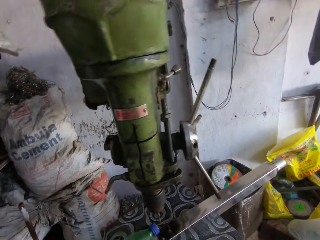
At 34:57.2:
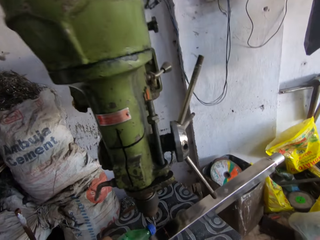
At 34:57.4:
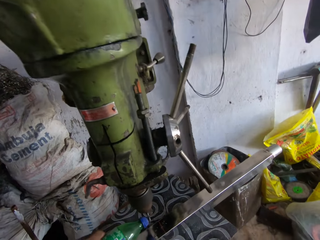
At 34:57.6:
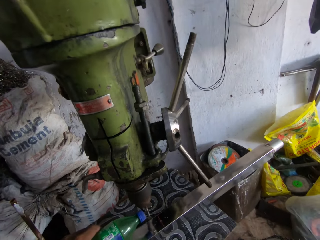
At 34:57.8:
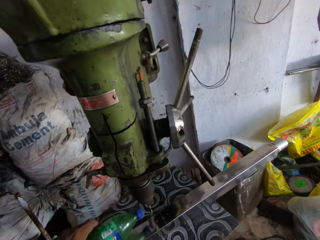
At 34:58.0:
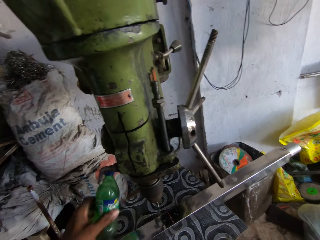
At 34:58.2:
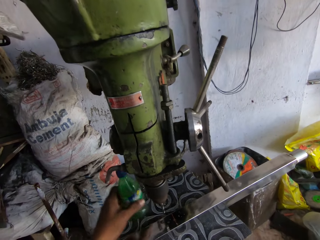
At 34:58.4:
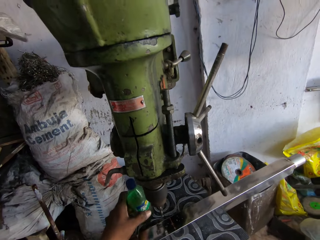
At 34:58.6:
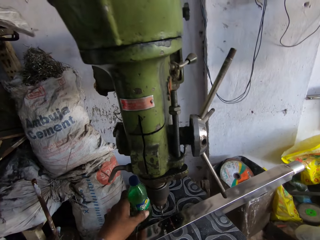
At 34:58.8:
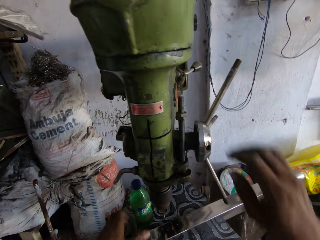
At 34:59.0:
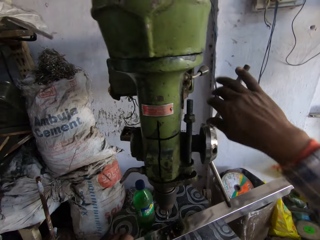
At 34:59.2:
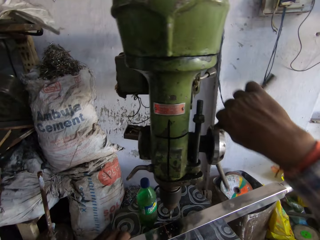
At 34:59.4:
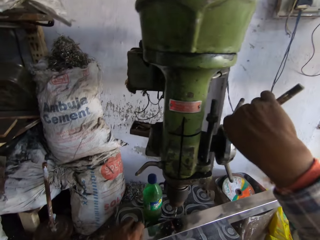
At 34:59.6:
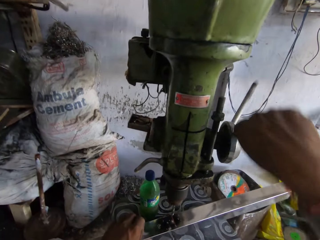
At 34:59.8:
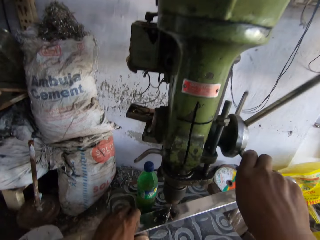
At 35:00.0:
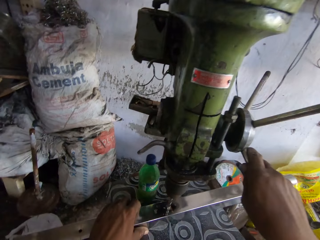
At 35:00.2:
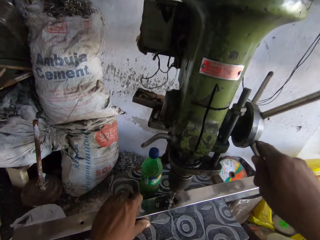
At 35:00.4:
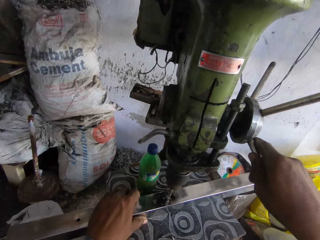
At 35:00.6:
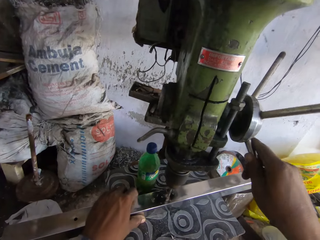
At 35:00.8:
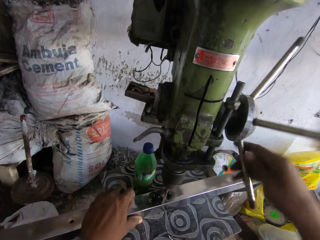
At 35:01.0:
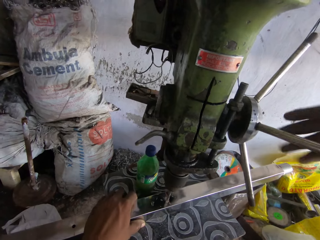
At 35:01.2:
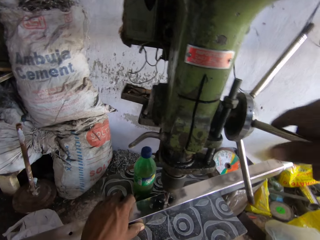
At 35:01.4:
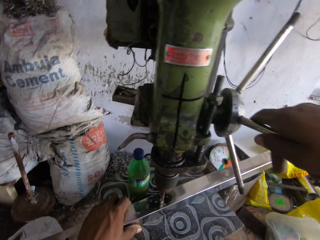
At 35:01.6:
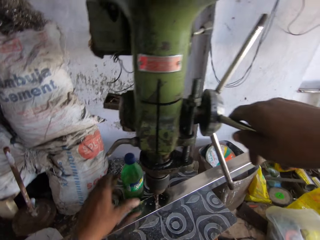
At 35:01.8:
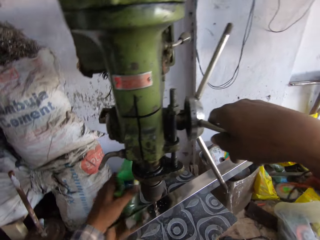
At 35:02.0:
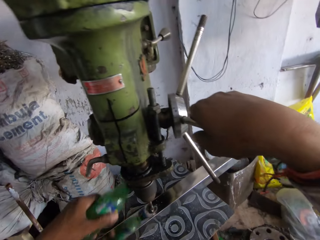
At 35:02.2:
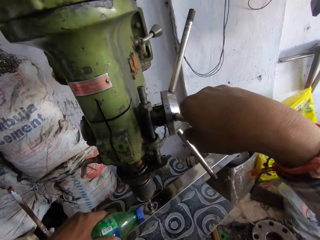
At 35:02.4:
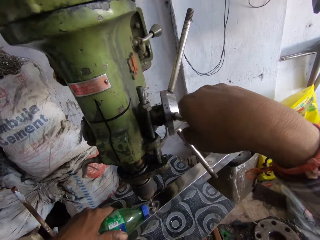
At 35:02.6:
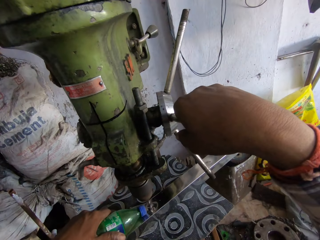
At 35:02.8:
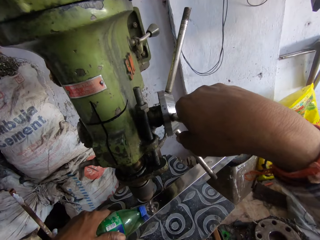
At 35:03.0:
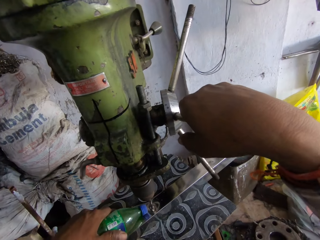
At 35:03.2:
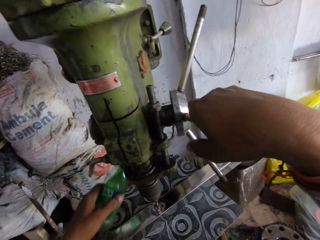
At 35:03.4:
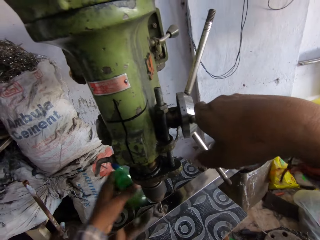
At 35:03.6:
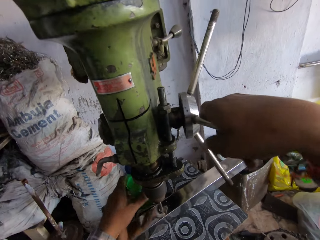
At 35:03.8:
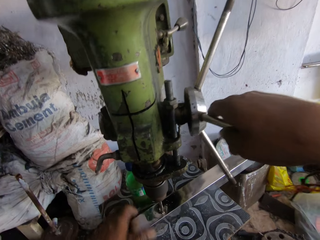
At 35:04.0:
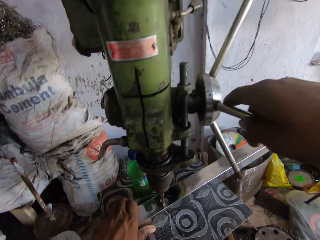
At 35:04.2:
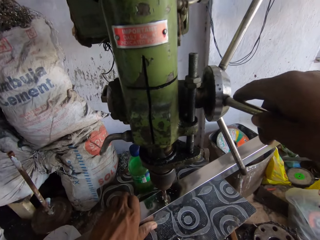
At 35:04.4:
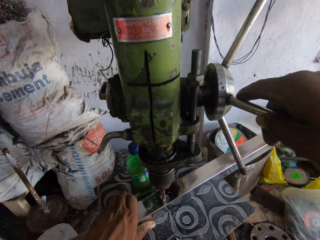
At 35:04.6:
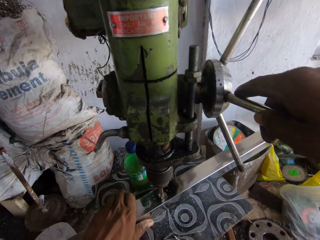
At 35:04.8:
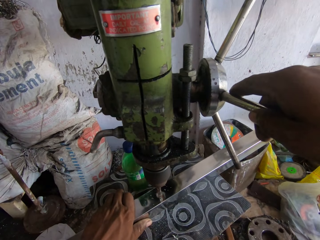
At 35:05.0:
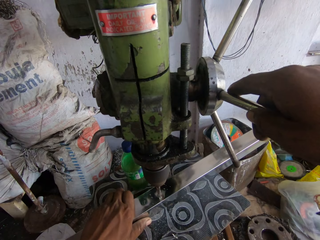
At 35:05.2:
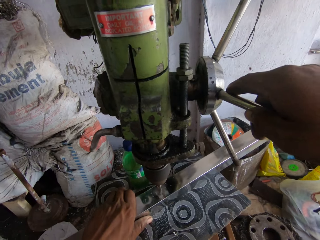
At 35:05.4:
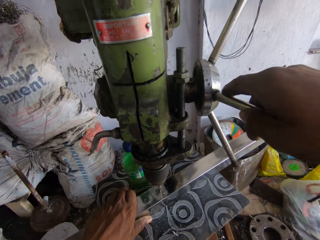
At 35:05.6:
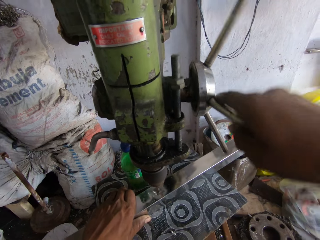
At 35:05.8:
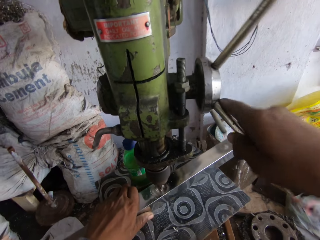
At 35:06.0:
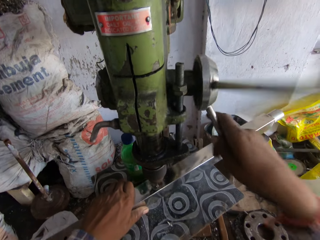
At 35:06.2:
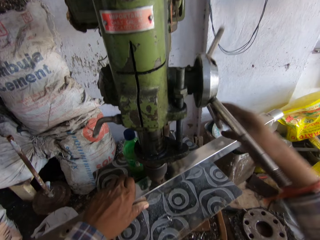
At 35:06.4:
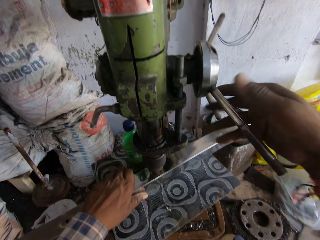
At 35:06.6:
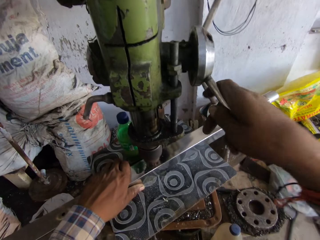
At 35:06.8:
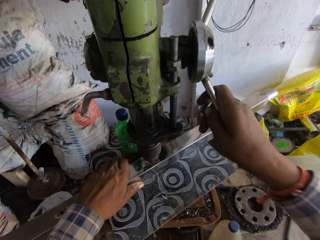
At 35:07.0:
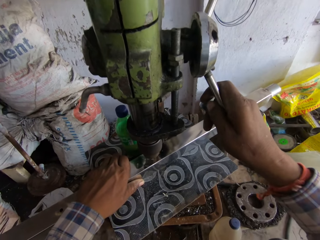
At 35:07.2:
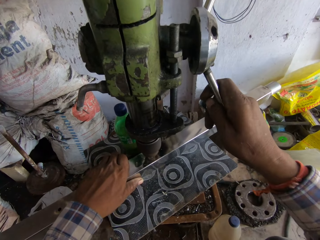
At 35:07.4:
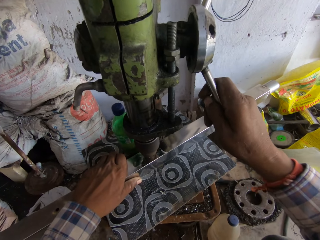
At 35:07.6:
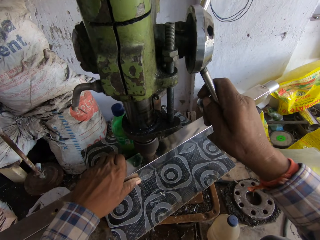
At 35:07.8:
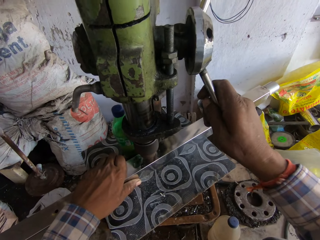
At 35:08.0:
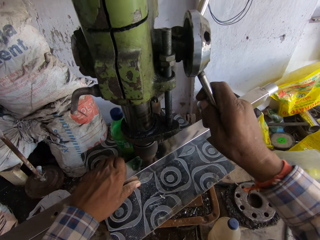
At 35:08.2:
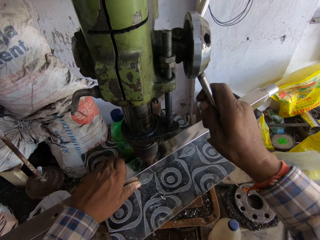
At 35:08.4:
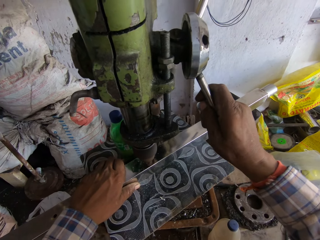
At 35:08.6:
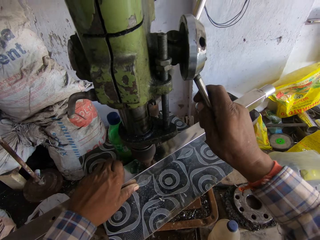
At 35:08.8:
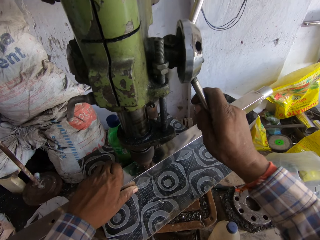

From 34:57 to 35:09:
The camera wearer sprinkles water on the pillar drill machine. He drops a bottle on the table. He operates the pillar drill machine with his hands. He adjusts the machine. He drills metal. He picks up the bottle on the table. He sprinkles water on the pillar drill machine. He drops the bottle on the table. He operates the pillar drill machine with his hands. He drills the metal.

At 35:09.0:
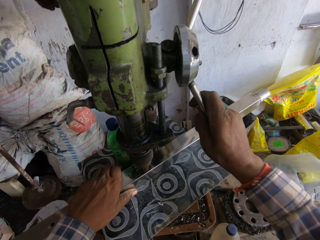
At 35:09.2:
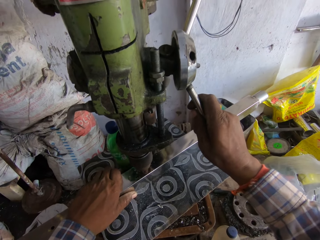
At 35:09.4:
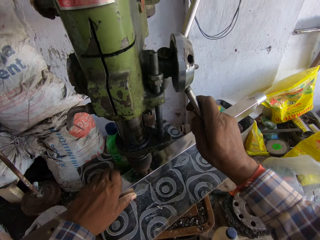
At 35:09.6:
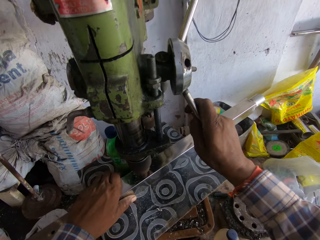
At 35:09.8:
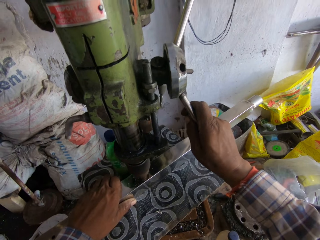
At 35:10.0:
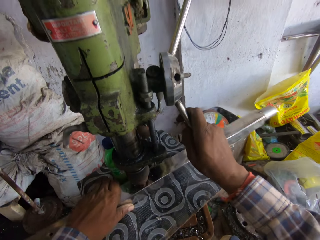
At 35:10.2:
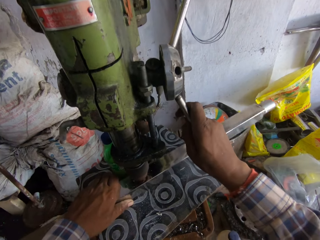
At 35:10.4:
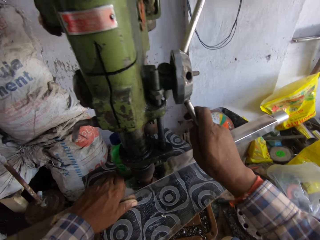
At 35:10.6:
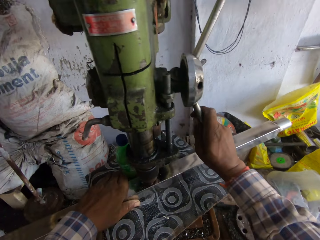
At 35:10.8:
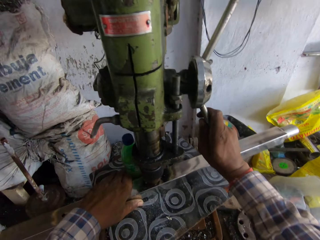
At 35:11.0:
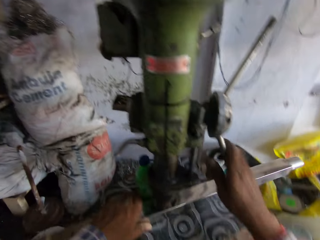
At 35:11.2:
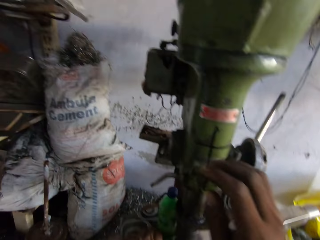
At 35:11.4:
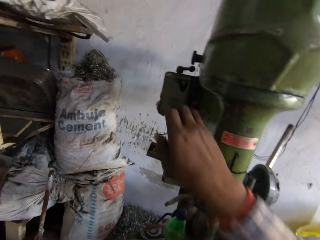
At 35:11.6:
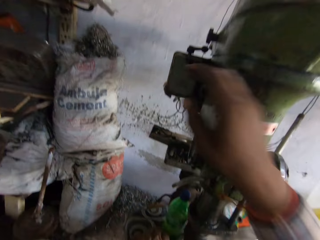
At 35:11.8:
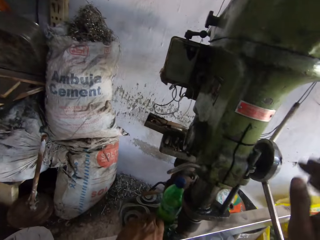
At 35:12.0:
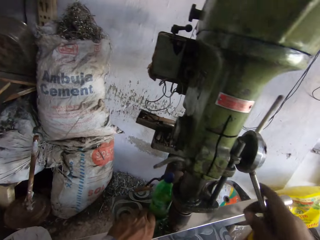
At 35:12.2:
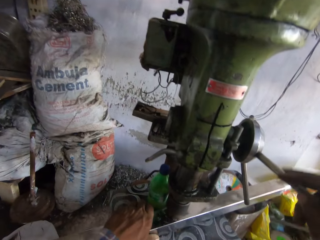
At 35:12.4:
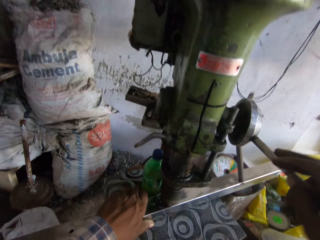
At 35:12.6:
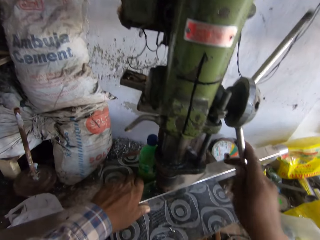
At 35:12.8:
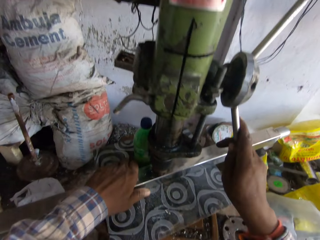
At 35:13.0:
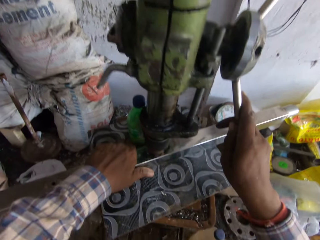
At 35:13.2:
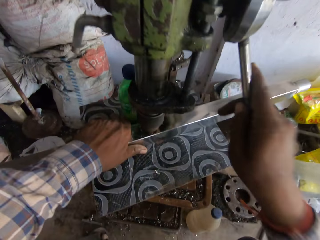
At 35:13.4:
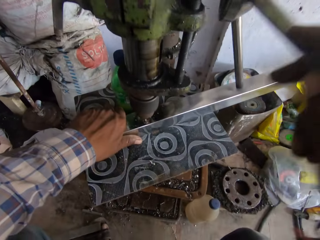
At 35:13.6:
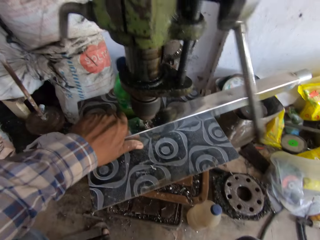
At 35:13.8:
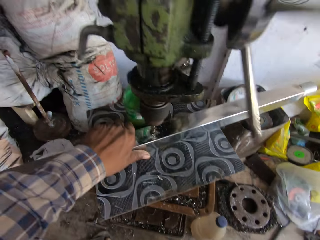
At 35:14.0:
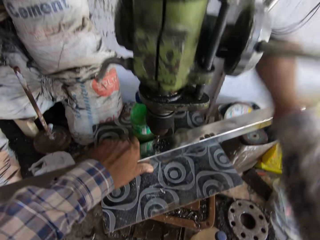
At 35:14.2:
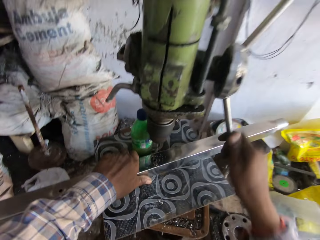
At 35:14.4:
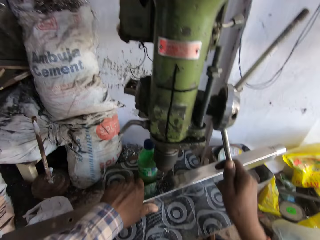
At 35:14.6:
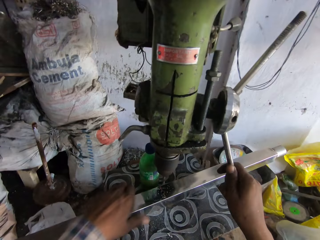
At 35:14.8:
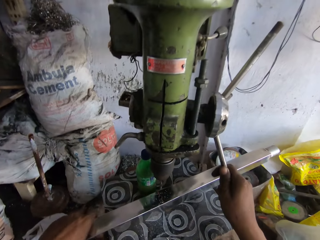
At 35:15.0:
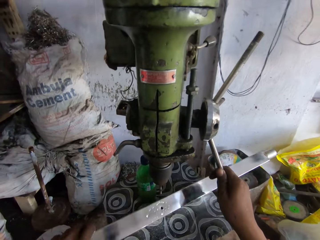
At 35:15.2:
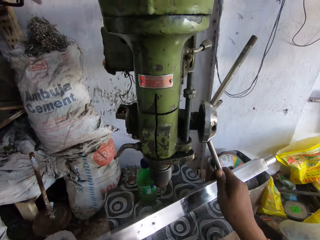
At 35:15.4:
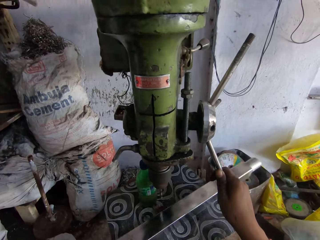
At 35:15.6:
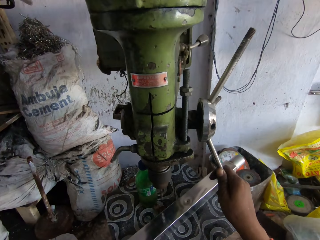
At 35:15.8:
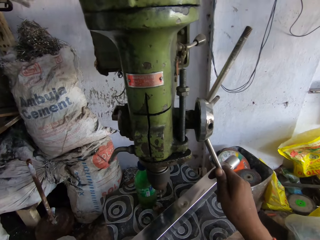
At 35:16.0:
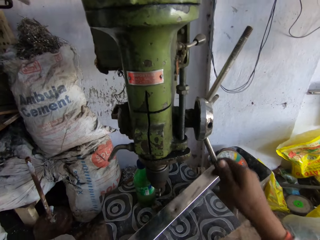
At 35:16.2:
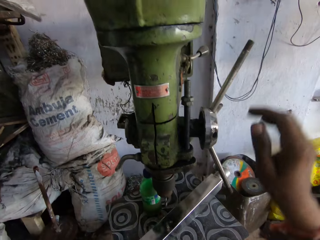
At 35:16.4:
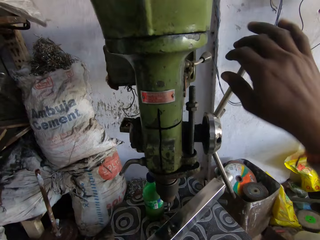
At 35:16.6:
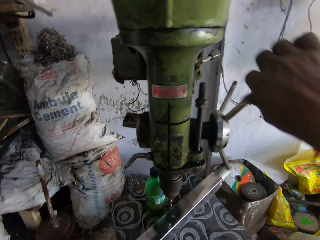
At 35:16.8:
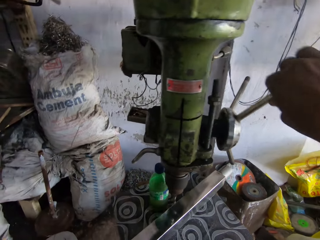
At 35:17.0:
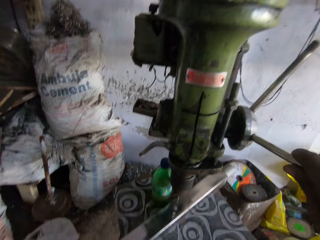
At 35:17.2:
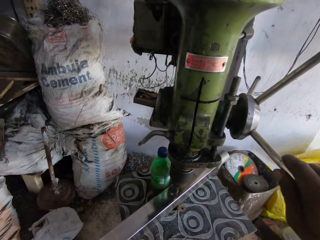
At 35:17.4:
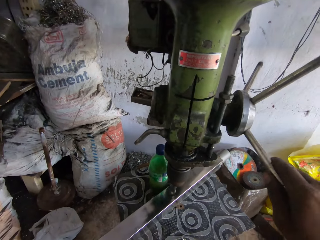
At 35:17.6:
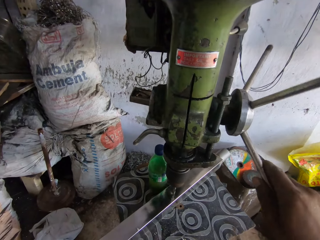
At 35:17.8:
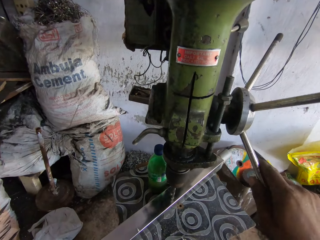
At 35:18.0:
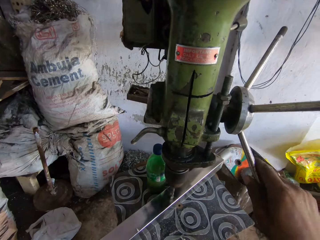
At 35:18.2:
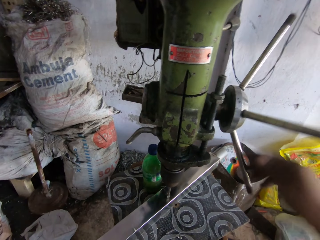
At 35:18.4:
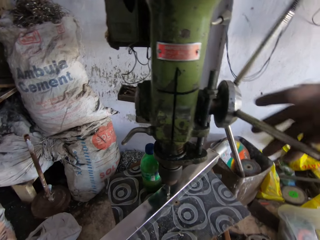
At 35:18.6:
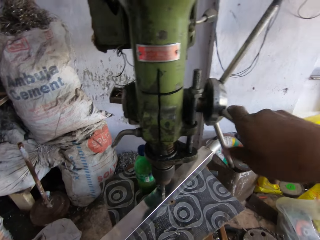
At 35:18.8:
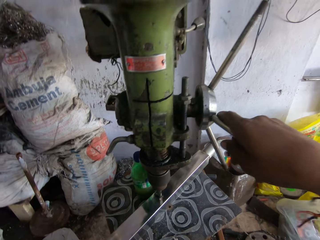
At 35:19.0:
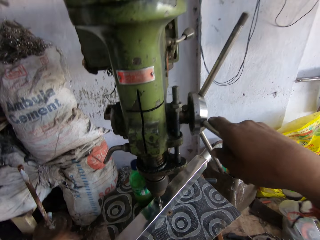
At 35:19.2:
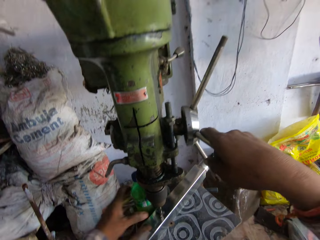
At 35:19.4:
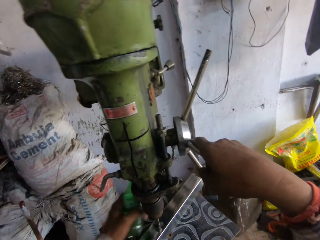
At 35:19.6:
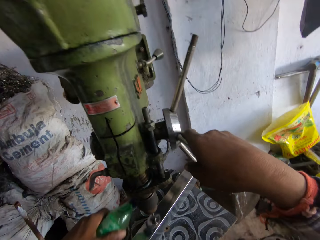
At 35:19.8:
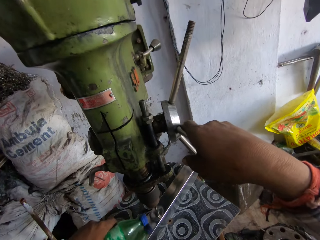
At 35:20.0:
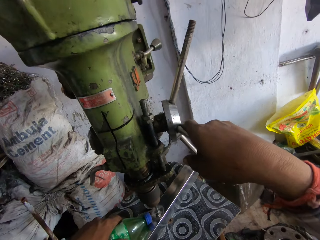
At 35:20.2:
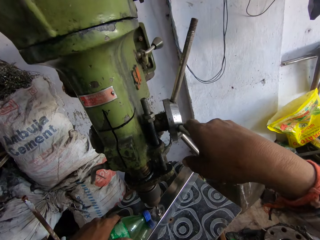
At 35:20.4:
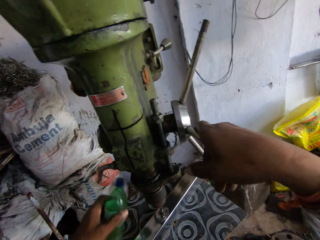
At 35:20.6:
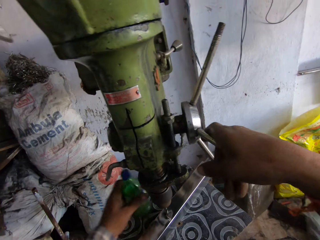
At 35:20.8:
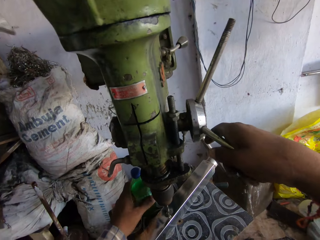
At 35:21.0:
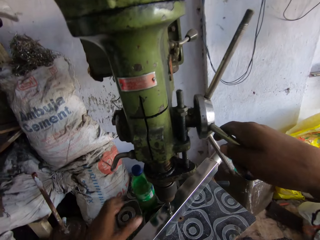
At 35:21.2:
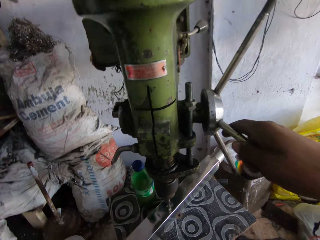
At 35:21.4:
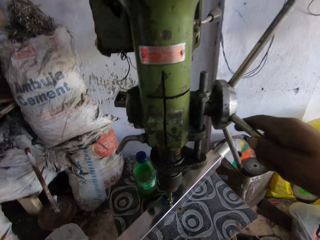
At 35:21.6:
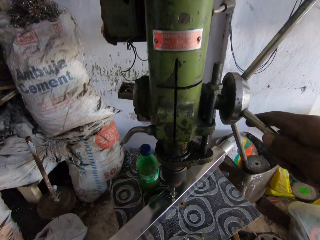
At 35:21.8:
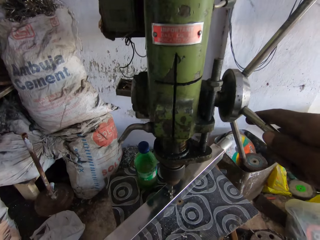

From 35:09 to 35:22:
The camera wearer drags the metal rod from the pillar drill machine. They lift the metal. They drill the metal. They pick up a bottle on the table. They sprinkle water on the pillar drill machine. They drop the bottle on the table.
